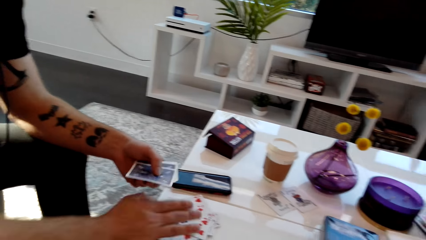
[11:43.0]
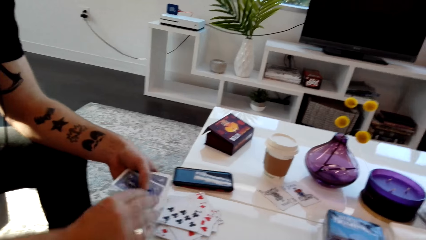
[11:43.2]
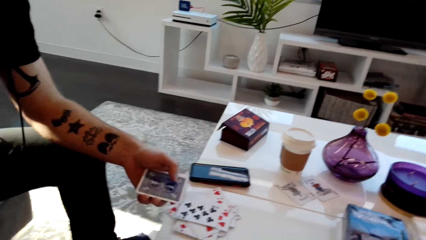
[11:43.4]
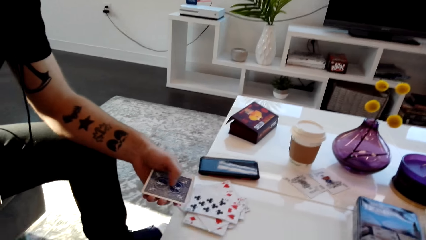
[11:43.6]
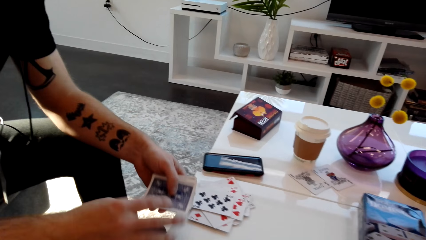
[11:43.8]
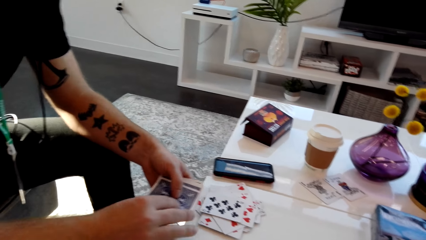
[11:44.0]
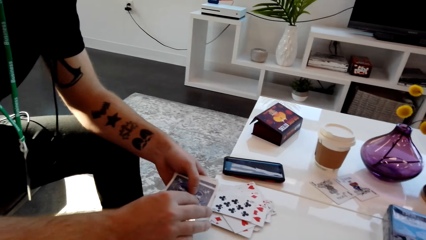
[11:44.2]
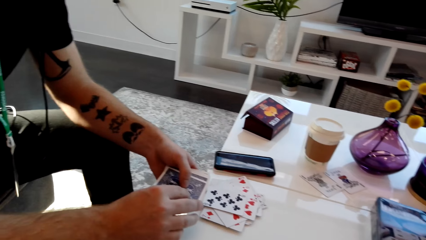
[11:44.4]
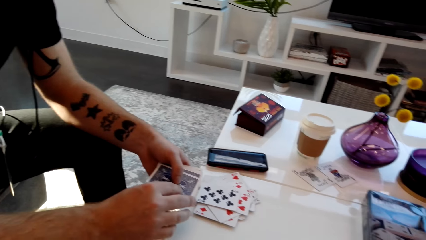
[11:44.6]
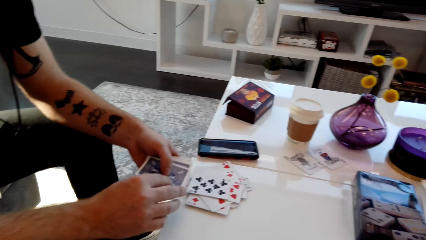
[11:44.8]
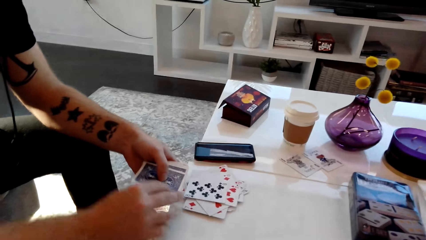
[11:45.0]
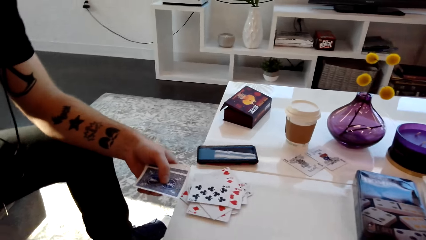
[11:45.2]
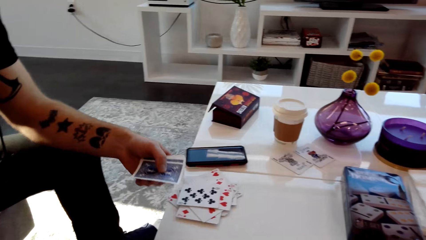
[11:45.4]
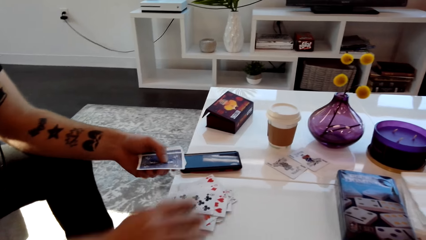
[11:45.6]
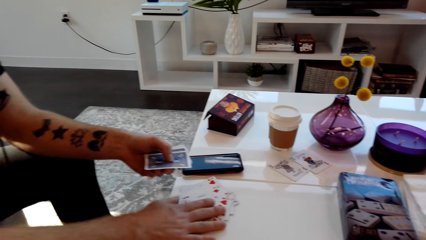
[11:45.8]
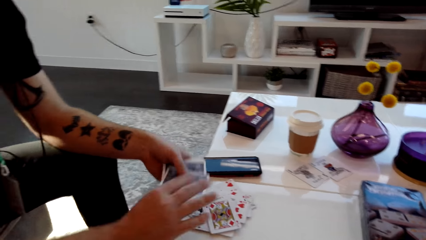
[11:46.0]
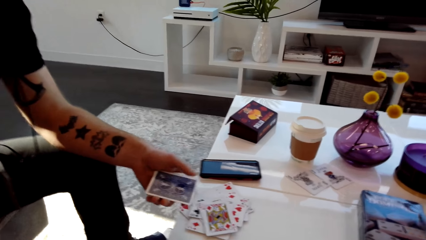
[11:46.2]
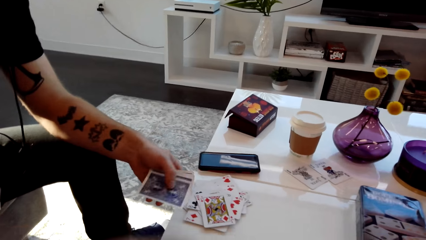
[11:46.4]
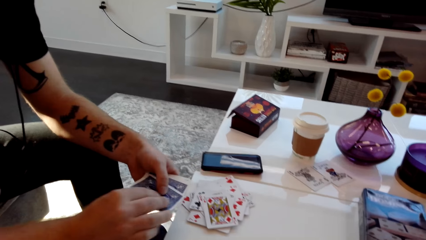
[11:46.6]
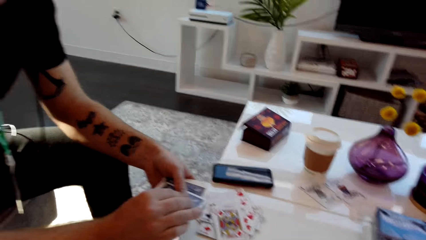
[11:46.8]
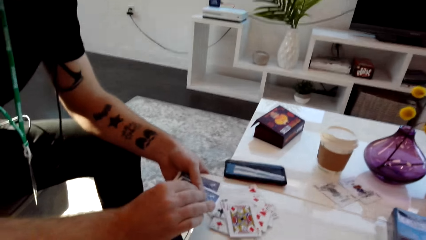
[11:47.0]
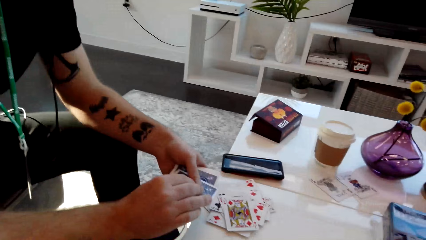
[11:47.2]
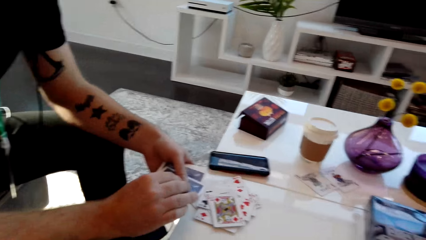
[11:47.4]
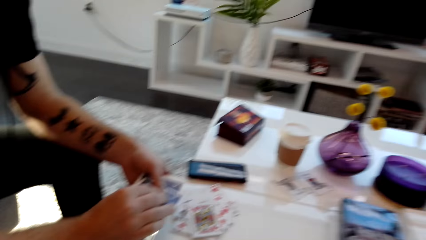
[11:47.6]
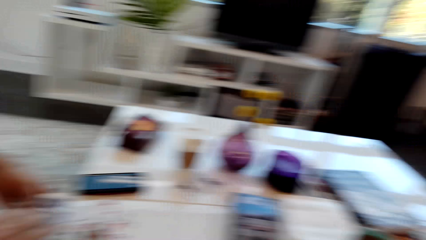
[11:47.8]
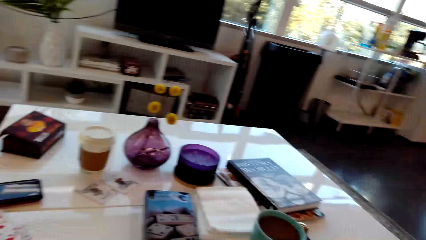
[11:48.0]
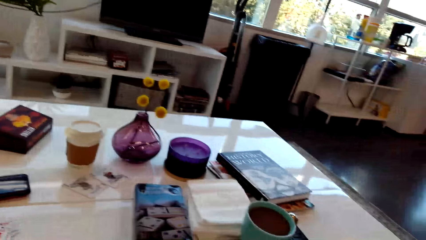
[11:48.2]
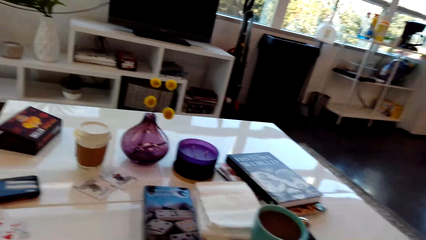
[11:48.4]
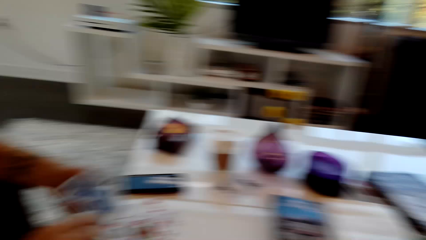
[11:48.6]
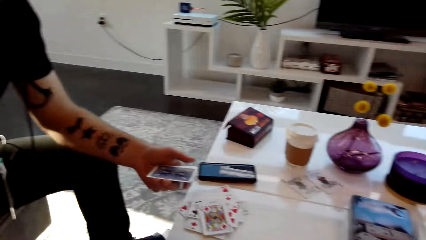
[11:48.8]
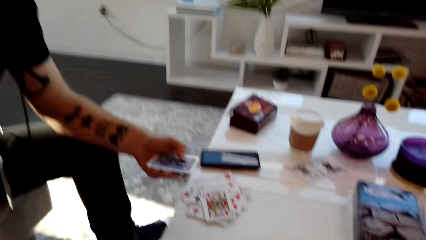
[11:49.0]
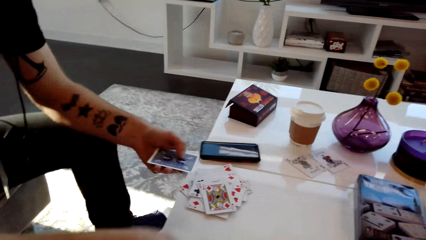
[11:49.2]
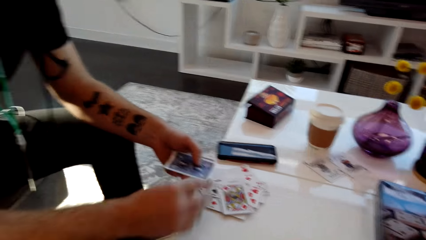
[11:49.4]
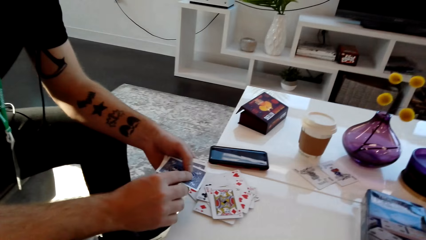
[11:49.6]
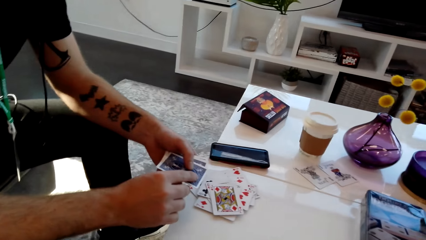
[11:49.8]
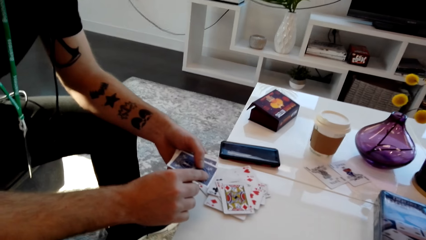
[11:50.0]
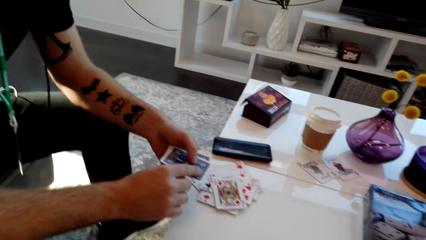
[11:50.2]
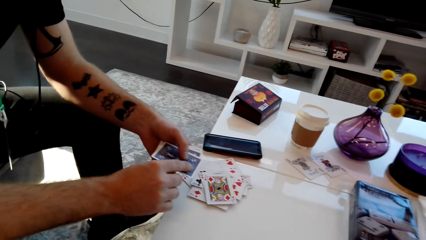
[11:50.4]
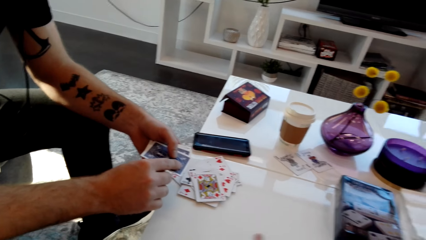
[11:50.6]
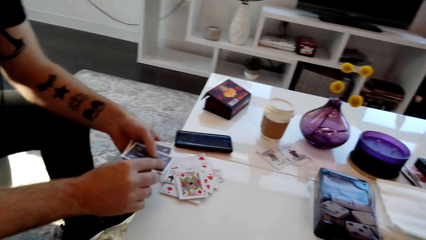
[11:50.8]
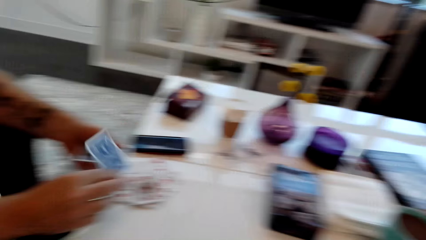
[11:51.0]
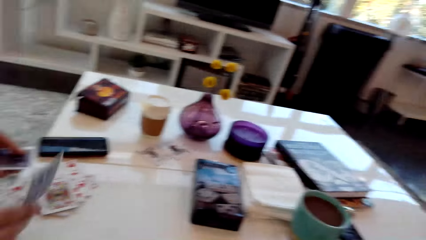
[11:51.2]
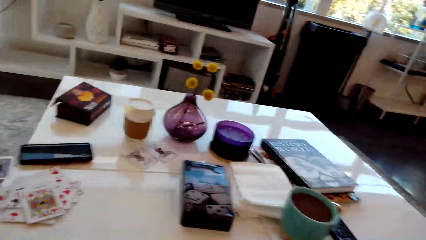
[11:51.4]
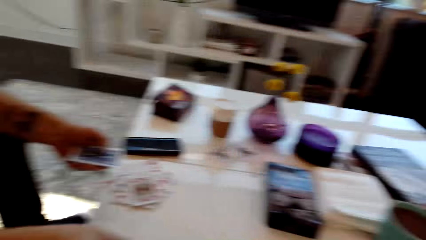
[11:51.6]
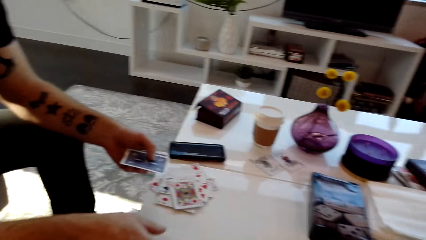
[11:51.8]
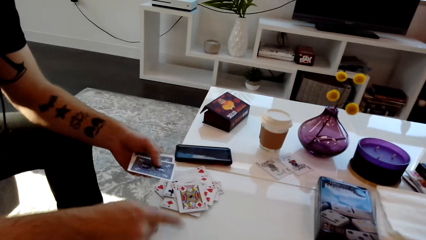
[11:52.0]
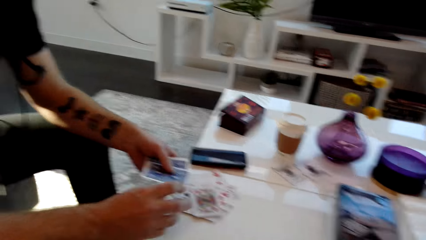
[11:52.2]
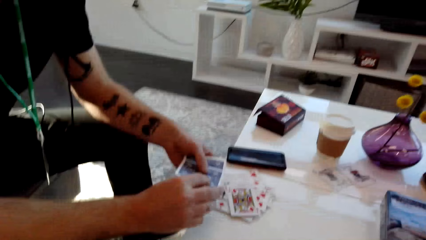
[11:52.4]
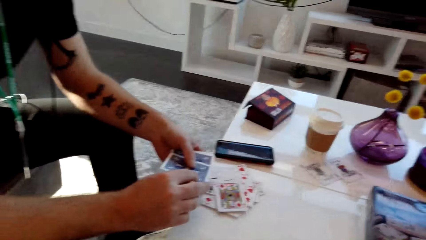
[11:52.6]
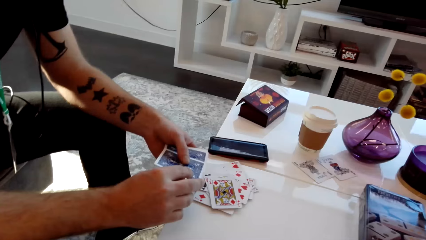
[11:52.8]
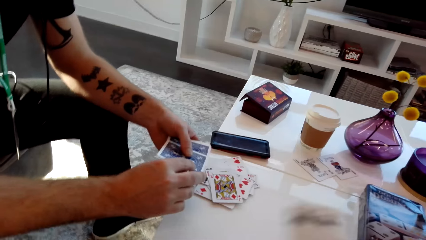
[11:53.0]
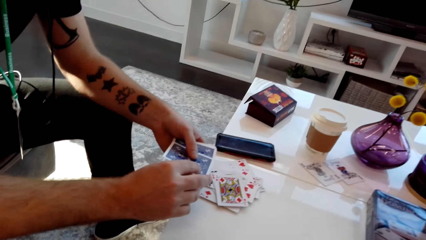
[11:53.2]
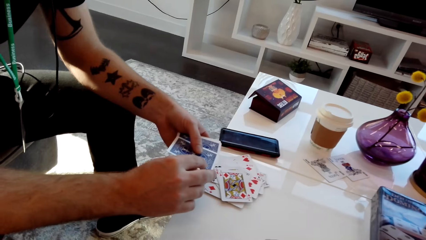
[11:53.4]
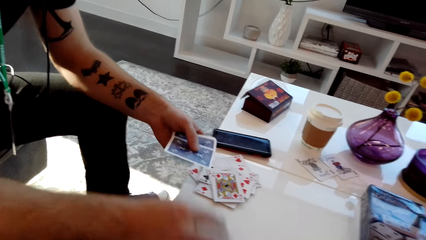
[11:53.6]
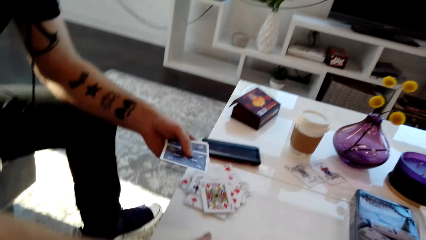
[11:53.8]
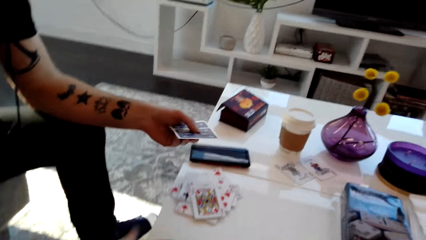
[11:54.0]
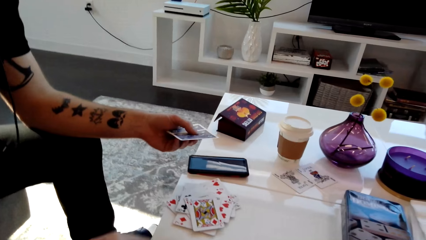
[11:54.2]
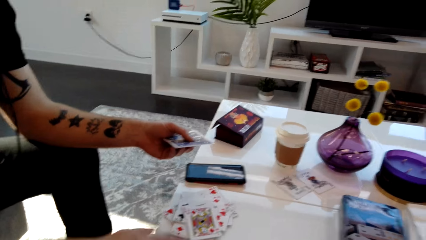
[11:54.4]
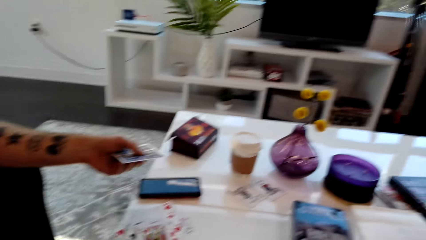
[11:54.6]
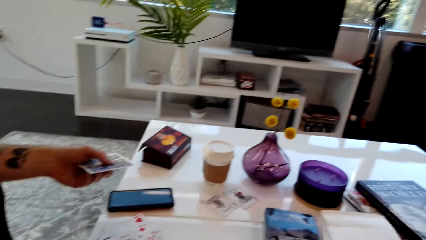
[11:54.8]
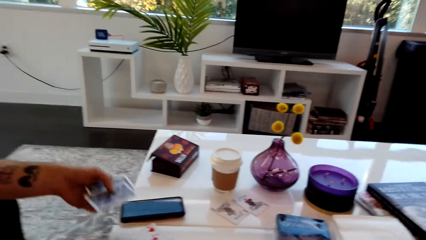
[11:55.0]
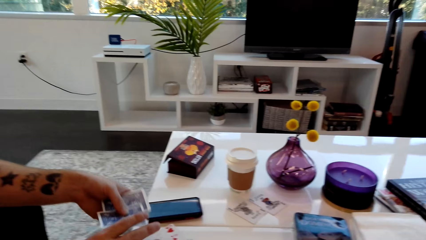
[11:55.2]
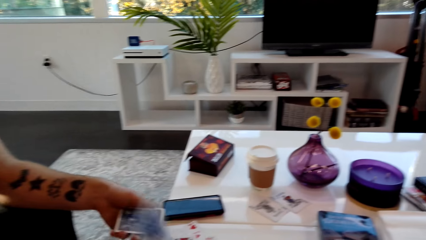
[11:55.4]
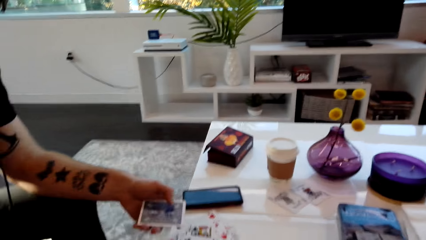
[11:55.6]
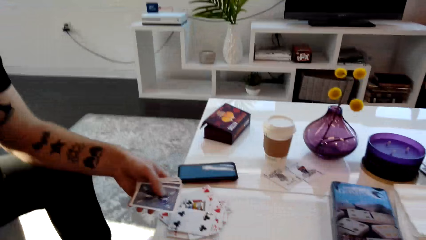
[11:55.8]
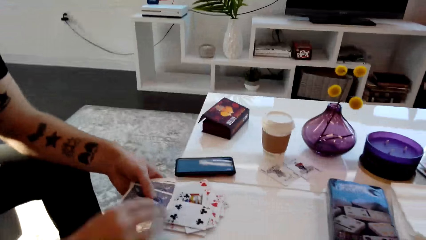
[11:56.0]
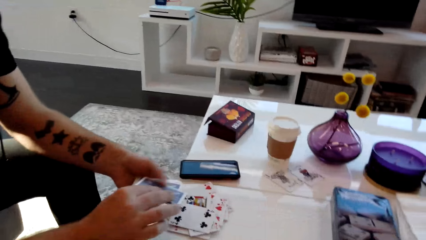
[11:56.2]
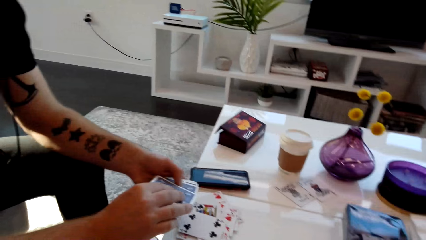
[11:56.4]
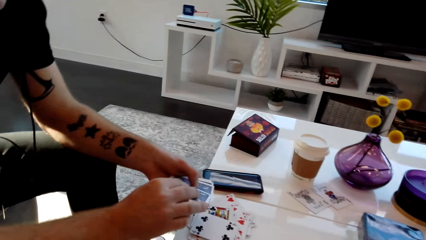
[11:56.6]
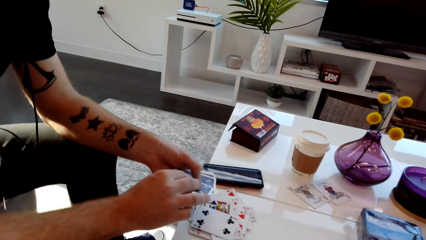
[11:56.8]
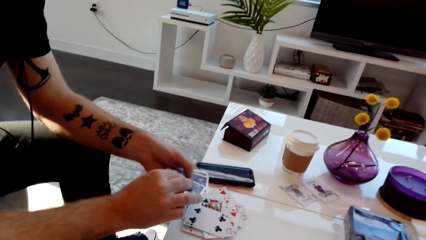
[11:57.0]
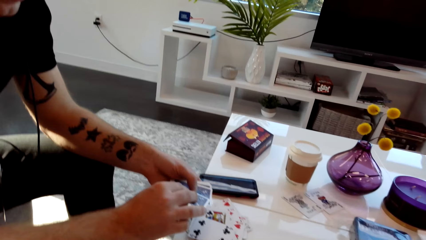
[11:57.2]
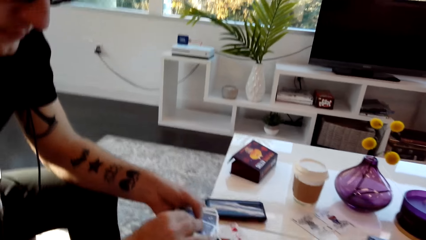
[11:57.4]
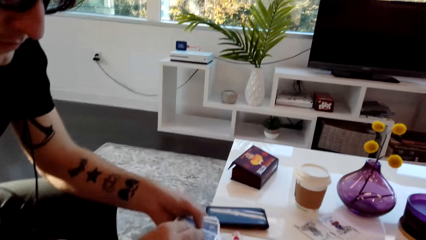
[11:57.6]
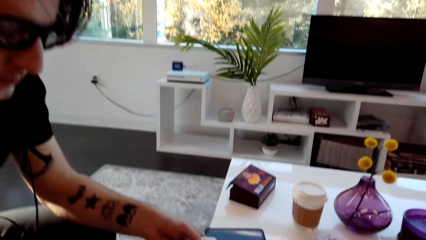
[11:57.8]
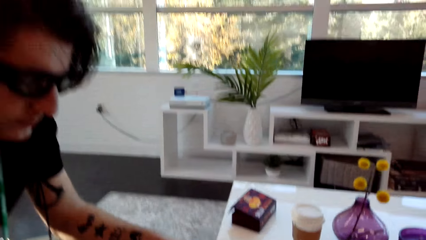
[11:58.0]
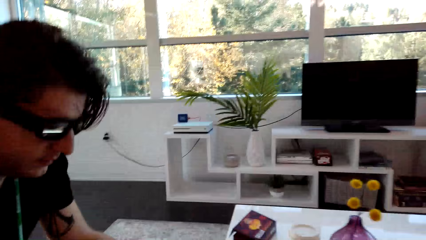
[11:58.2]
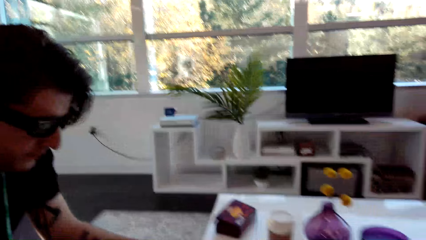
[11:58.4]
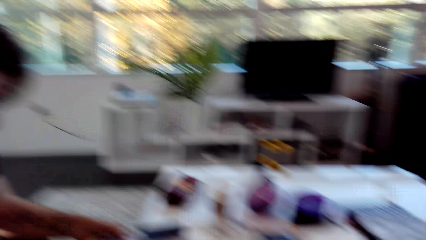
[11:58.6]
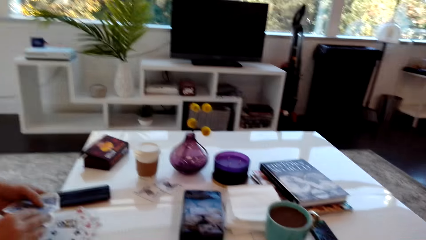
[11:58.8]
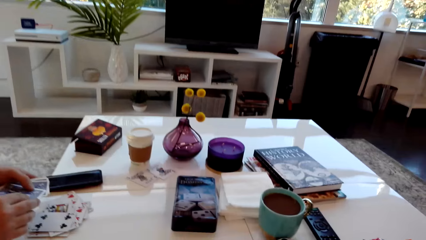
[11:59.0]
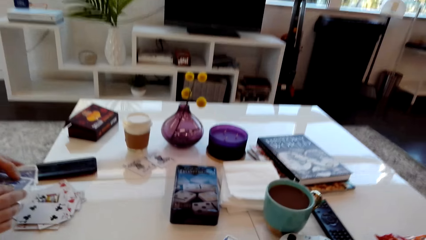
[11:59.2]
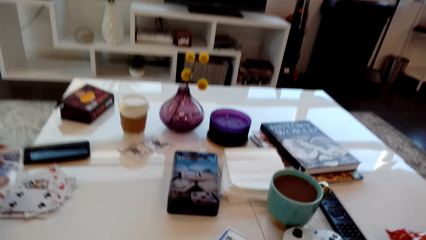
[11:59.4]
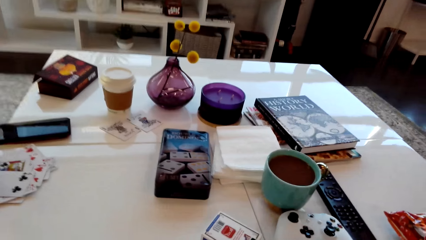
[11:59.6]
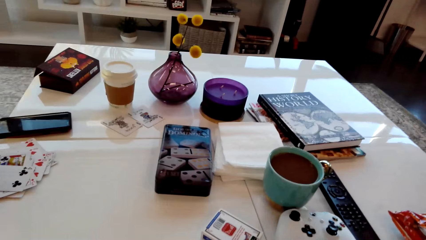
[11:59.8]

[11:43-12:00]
A man places the playing card on other cards. The man places the playing card on the table. The man moves the cards. The man places the playing card on other cards. The man puts the card on the table. The man places the playing card on the table. The man puts the card on the table.
